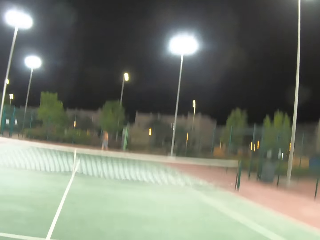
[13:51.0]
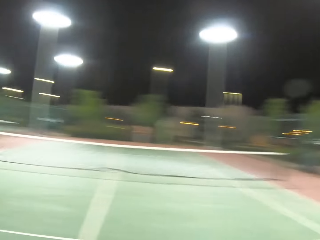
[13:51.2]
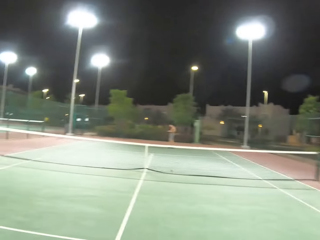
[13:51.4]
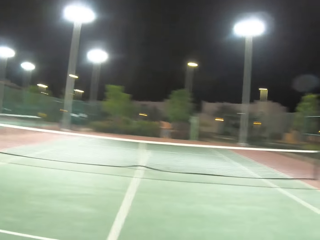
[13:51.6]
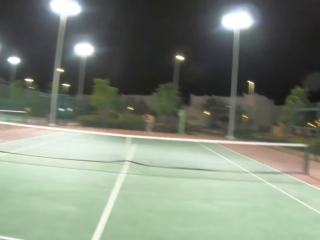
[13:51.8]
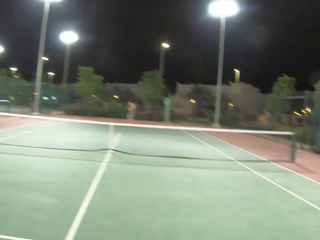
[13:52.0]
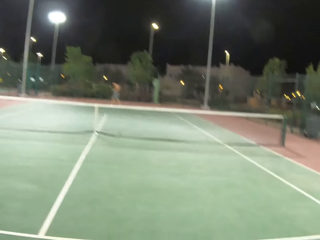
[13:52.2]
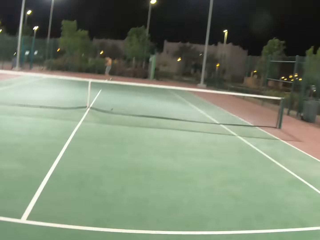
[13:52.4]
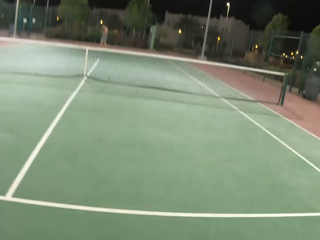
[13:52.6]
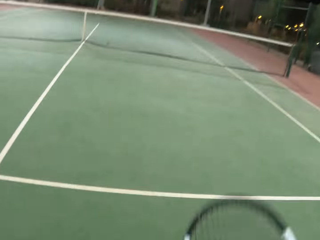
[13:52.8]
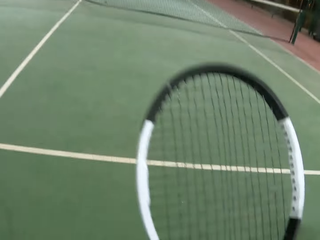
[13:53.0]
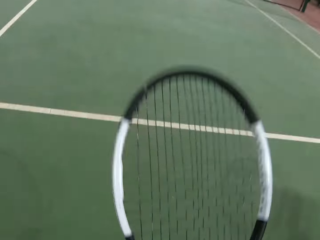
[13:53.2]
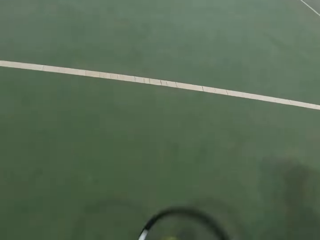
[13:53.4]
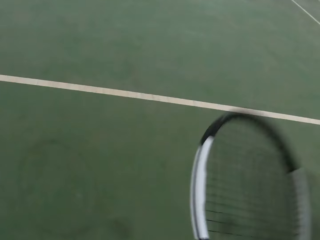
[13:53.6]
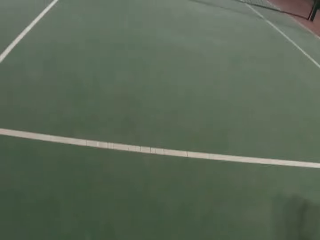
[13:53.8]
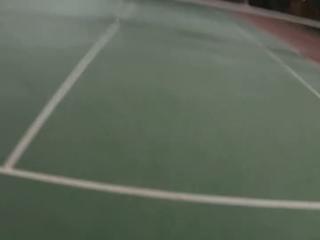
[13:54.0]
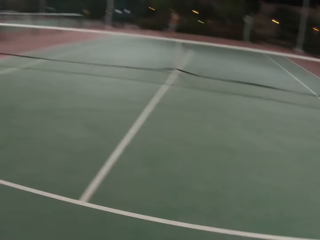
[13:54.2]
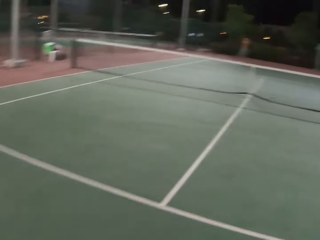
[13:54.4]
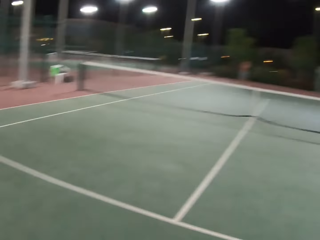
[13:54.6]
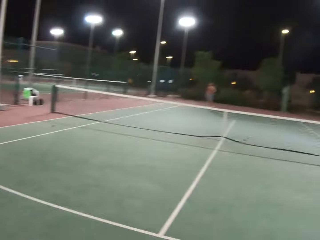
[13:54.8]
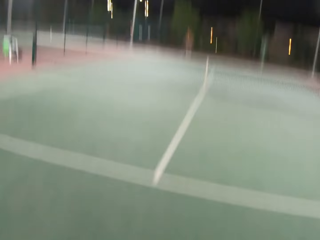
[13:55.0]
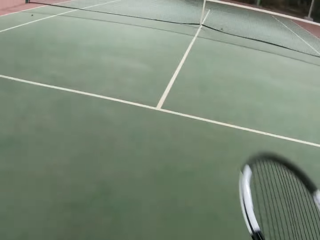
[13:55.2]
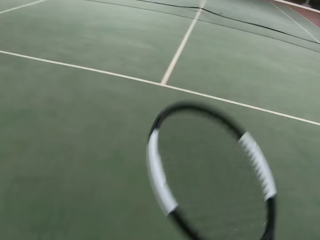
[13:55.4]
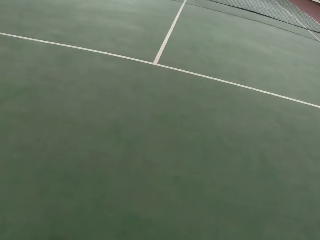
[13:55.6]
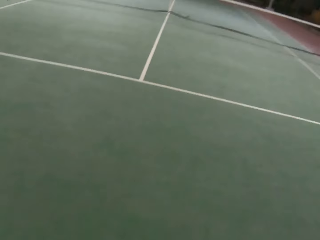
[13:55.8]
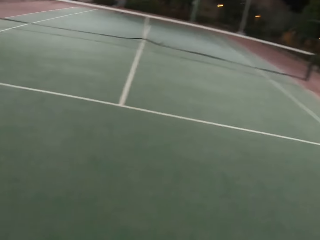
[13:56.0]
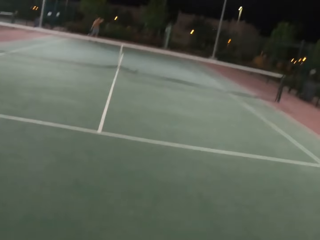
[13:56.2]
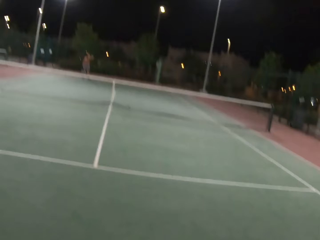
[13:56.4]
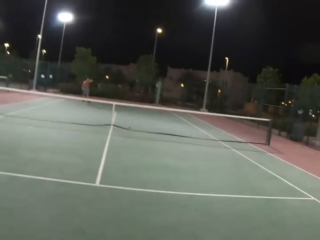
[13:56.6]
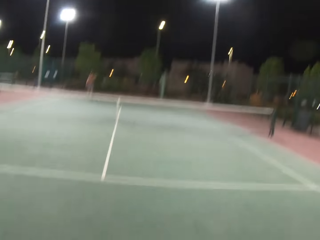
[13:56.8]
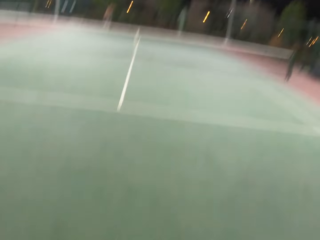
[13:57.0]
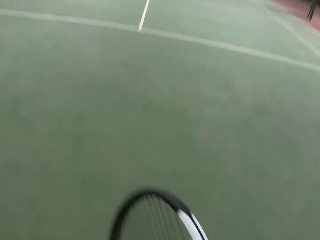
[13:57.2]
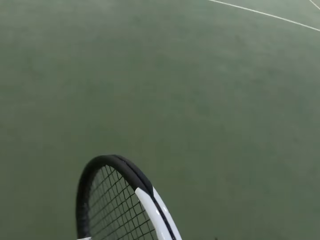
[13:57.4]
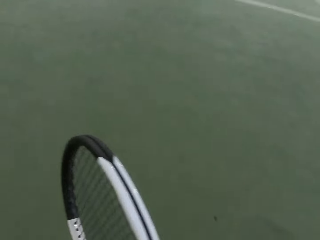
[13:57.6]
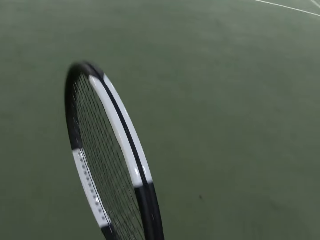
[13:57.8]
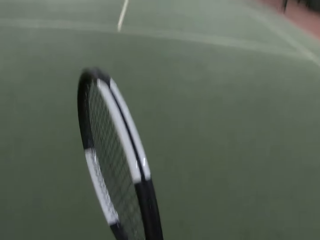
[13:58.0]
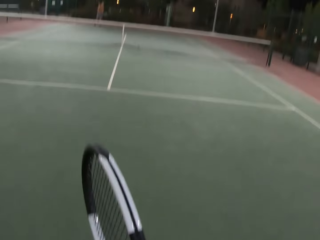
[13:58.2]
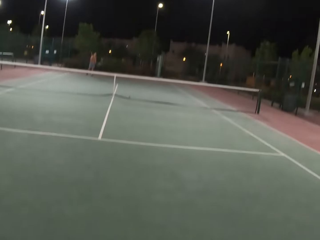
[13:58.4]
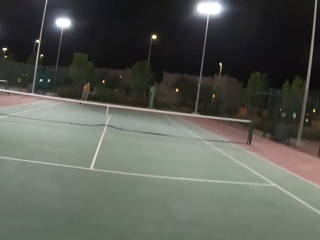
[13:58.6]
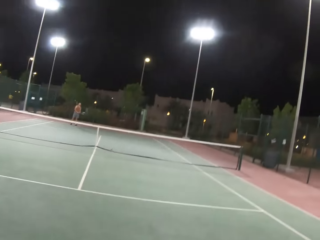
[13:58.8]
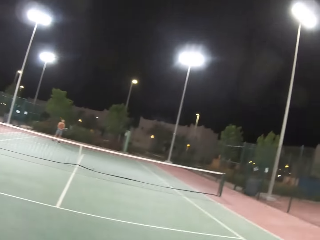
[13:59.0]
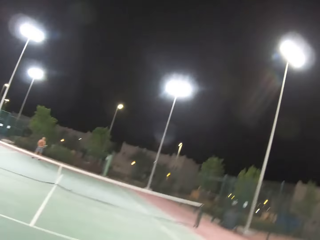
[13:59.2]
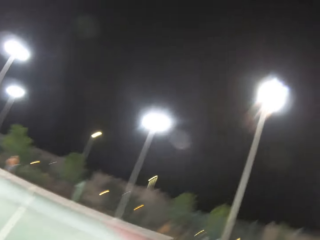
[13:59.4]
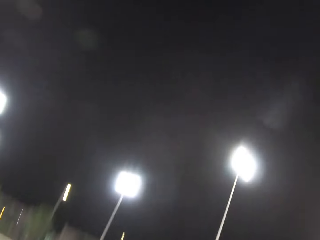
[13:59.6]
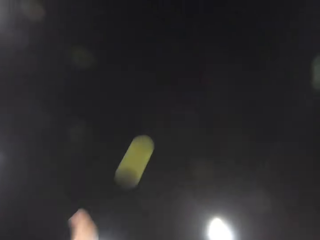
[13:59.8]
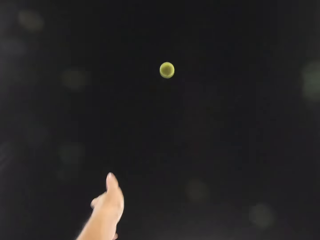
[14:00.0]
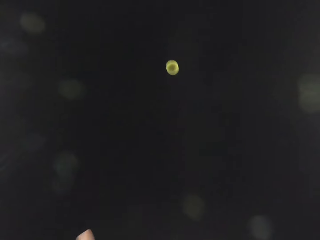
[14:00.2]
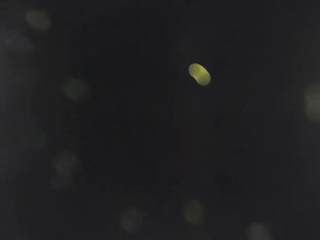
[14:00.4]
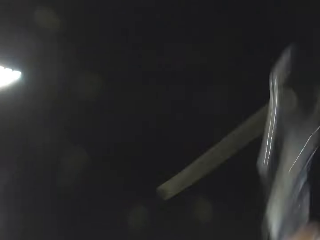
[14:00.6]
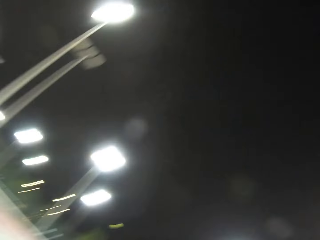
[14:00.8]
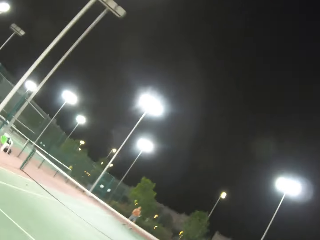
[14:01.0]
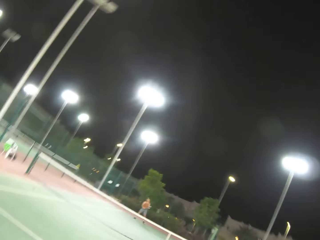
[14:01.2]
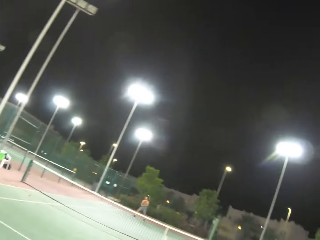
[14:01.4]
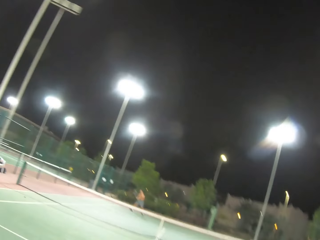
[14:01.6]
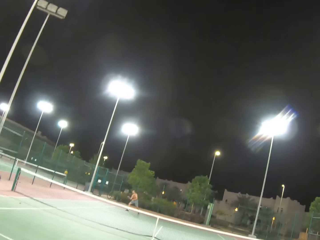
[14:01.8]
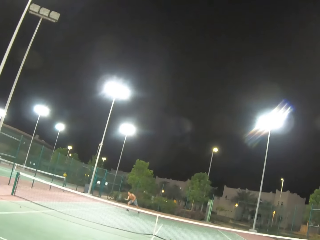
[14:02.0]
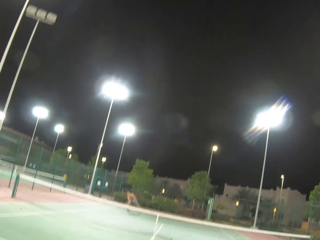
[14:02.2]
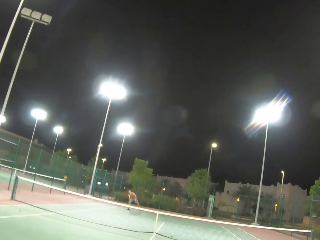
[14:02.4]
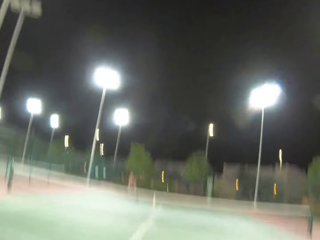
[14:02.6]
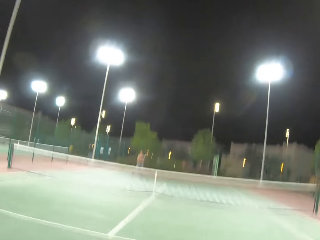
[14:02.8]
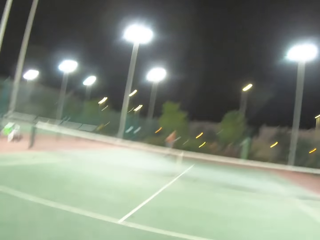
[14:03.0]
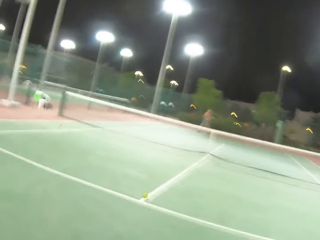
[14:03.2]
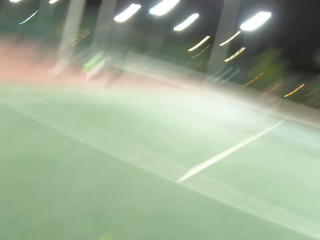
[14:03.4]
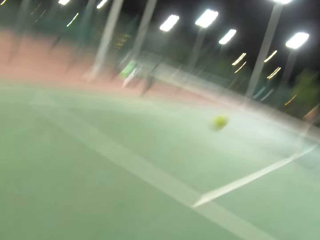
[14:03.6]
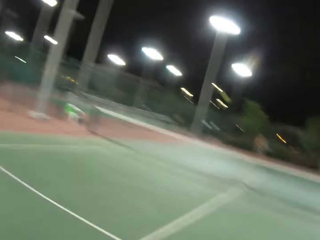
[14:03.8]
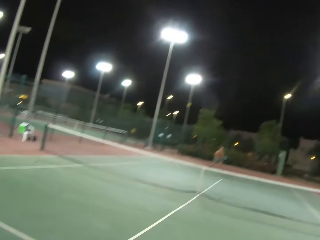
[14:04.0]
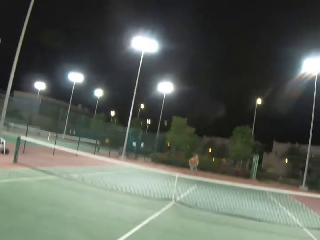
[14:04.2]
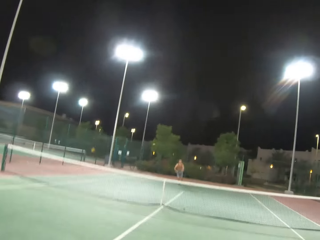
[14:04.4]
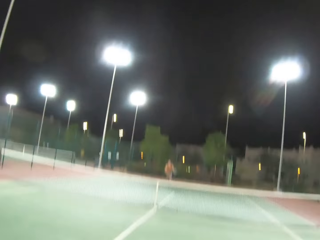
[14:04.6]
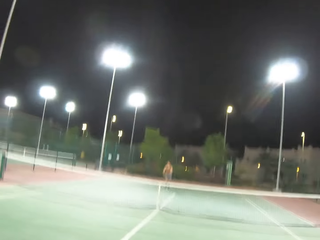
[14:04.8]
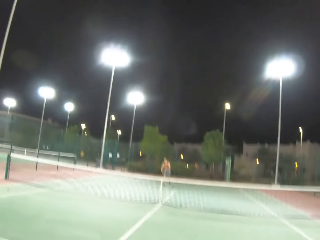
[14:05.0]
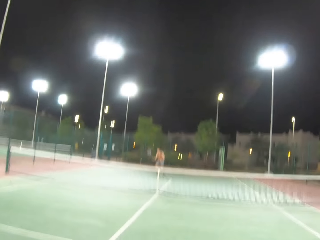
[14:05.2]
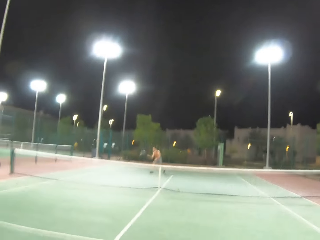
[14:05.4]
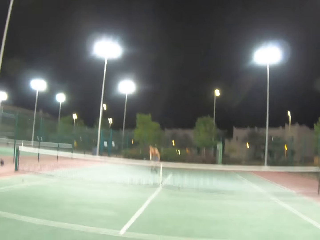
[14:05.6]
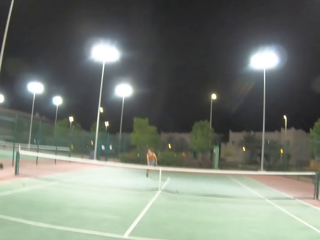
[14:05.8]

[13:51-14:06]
The camera wearer holds a tennis racket on the tennis court. They pass a tennis ball with the racket. They serve the tennis ball on the tennis court. They play tennis with a person. The person passes the tennis ball with a racket.

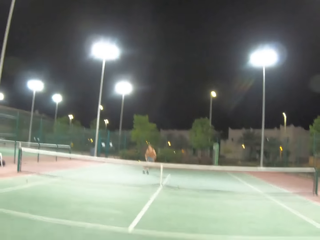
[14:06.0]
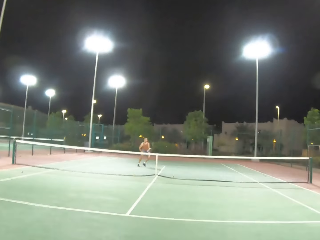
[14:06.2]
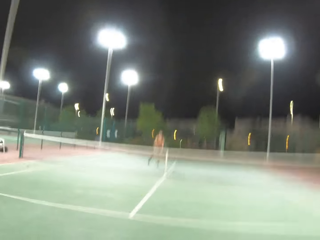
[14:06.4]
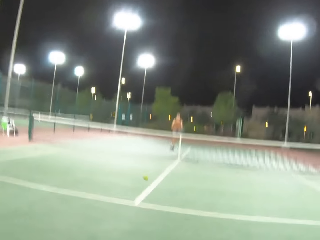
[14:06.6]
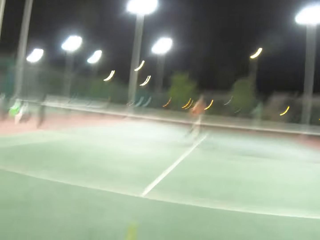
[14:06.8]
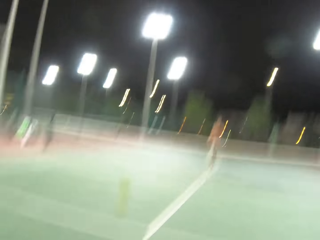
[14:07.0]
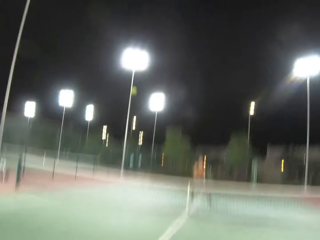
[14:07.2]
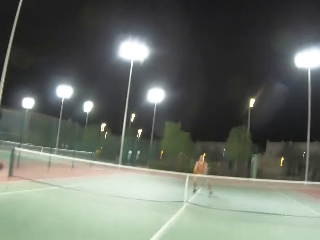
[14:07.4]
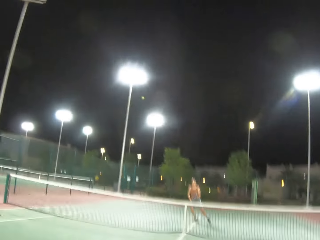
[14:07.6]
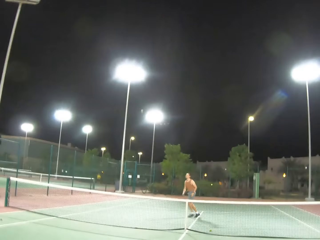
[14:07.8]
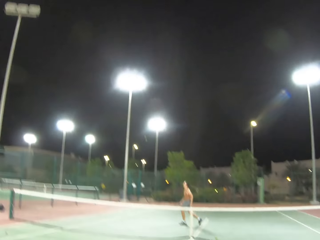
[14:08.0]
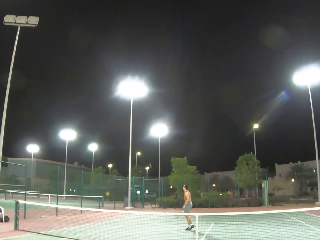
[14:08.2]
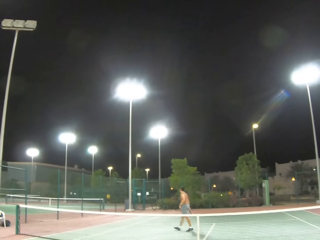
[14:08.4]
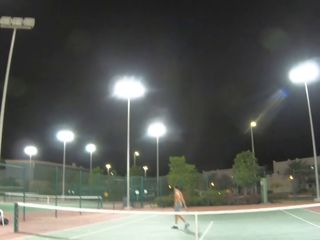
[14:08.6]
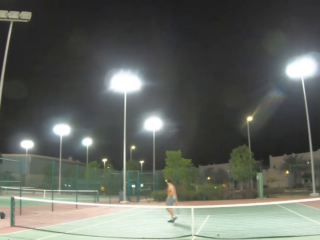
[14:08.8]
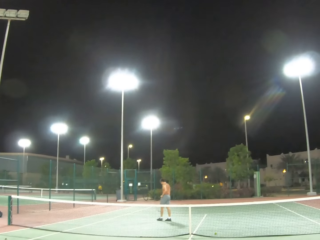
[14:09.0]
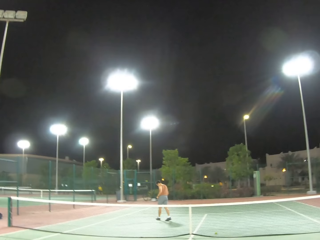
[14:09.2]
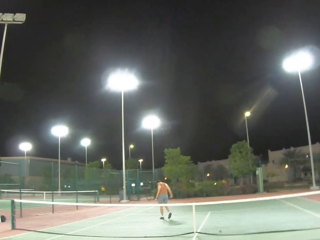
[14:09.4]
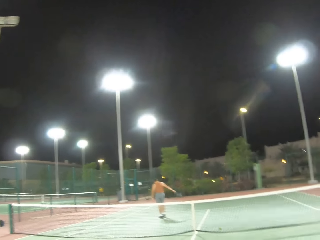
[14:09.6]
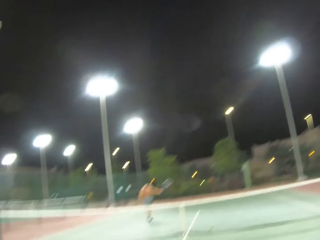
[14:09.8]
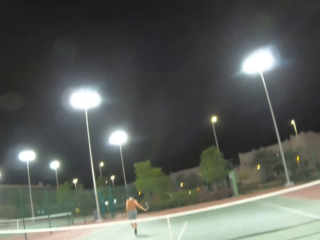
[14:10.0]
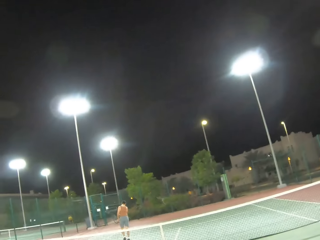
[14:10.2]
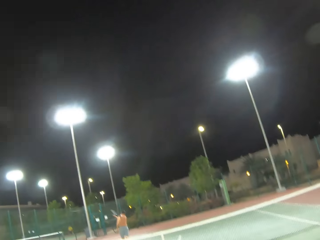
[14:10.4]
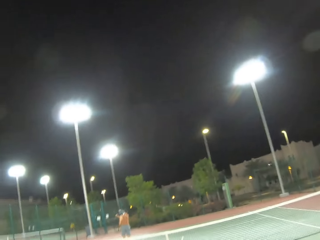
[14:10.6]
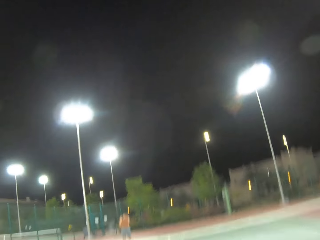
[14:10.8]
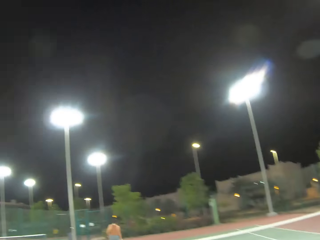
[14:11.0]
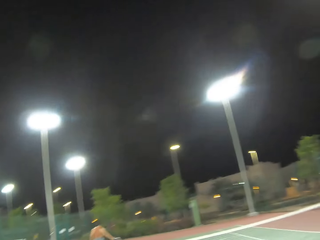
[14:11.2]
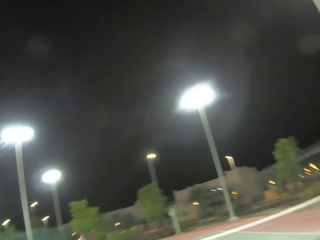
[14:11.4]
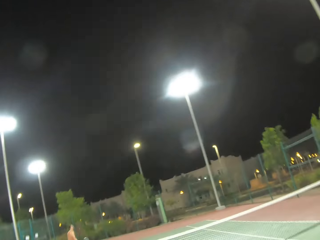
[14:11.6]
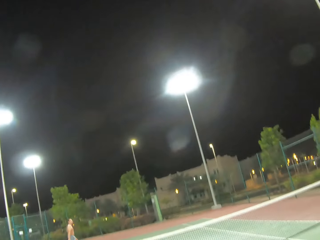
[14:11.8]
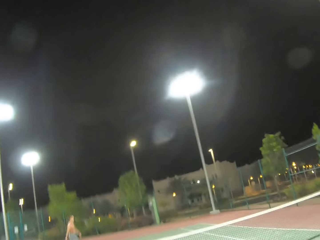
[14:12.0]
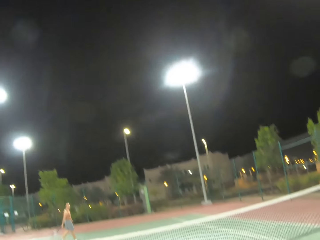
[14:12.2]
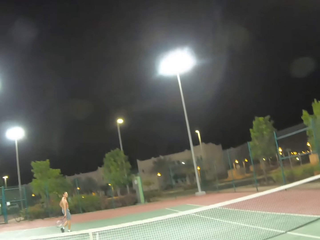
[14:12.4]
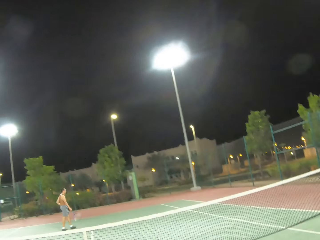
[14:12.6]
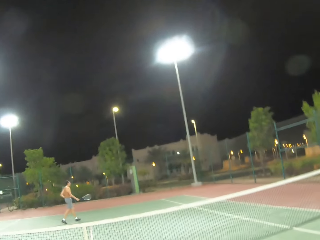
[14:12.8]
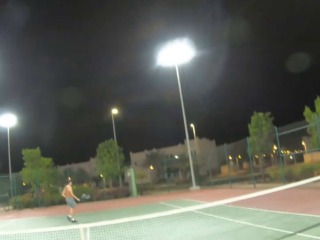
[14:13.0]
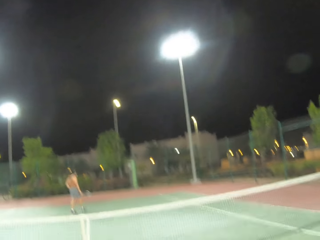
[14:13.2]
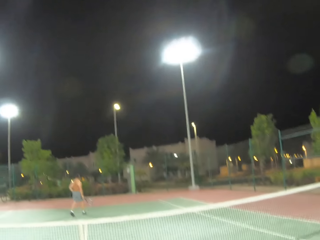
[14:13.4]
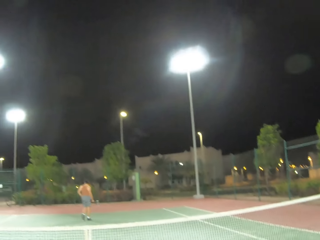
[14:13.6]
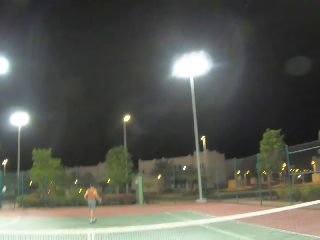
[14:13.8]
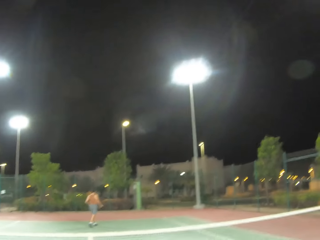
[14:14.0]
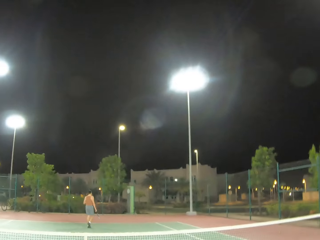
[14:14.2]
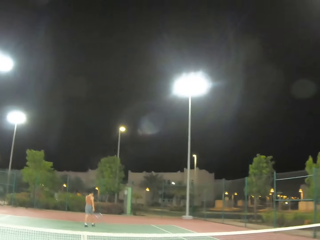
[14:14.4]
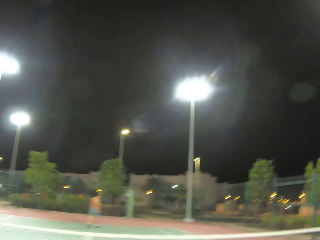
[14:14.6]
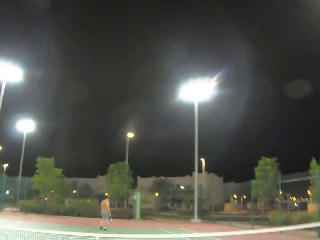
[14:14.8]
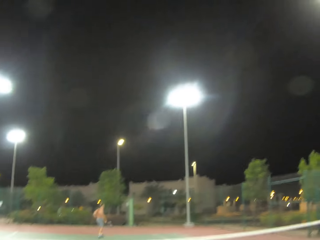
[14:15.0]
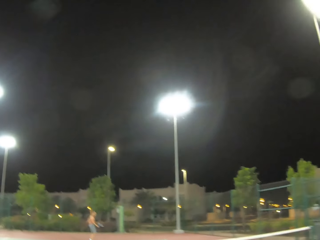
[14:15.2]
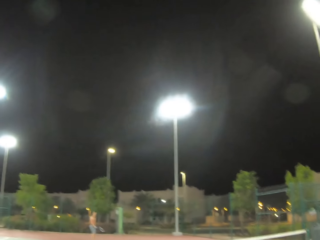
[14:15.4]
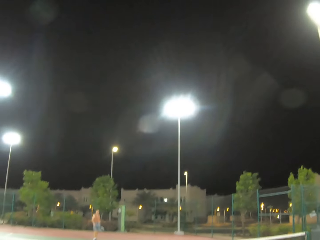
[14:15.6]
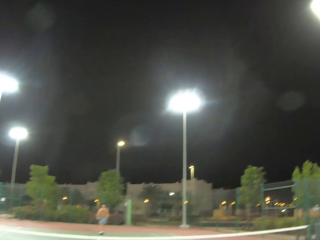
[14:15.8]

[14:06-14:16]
The camera wearer passes a tennis ball with a racket. A person walks on the tennis court, swings a tennis racket on the court, and walks on the tennis court.
